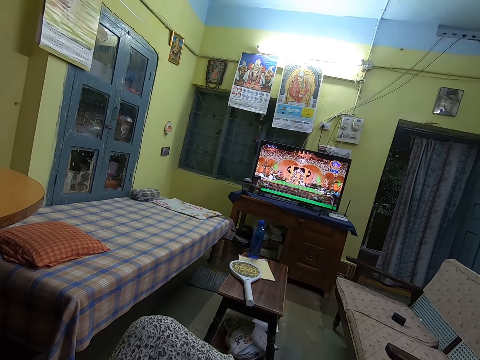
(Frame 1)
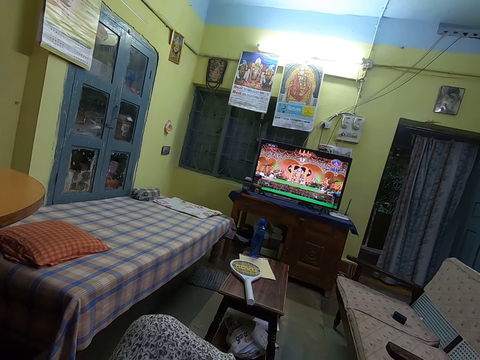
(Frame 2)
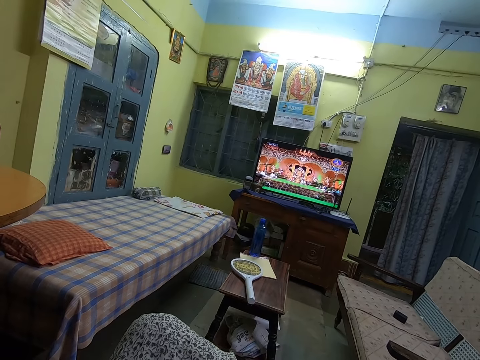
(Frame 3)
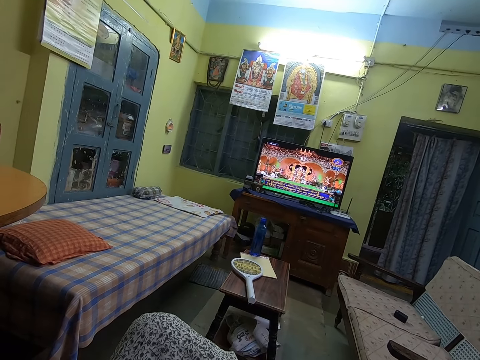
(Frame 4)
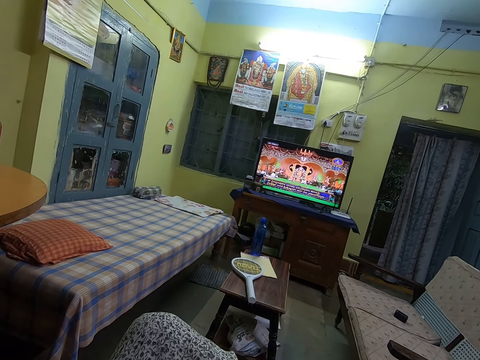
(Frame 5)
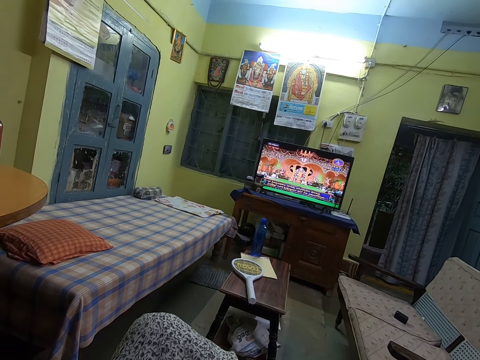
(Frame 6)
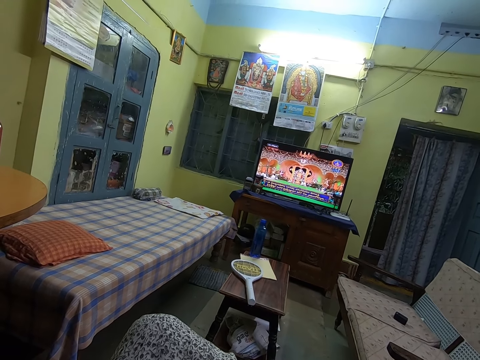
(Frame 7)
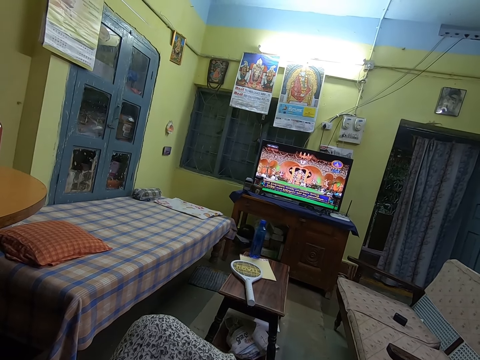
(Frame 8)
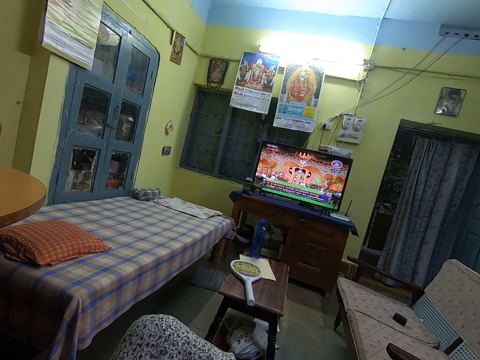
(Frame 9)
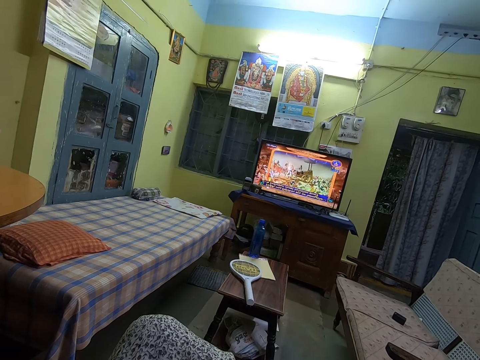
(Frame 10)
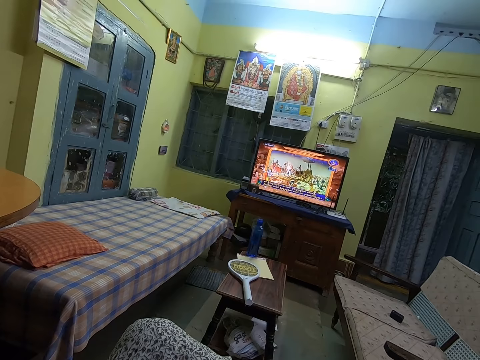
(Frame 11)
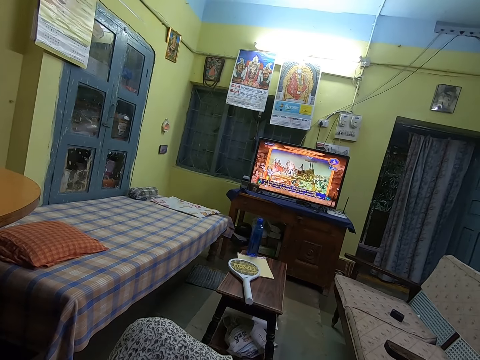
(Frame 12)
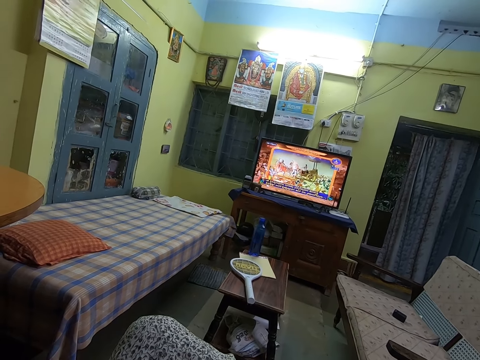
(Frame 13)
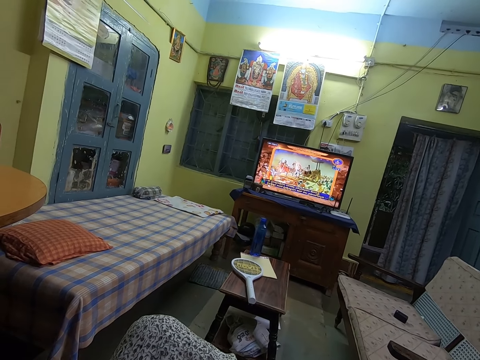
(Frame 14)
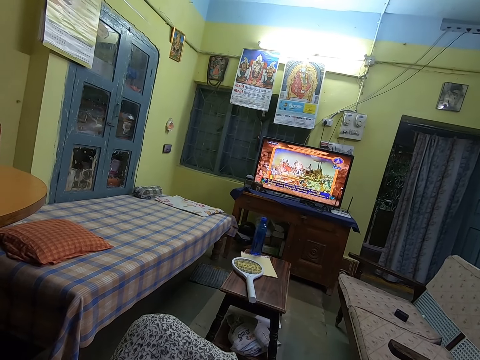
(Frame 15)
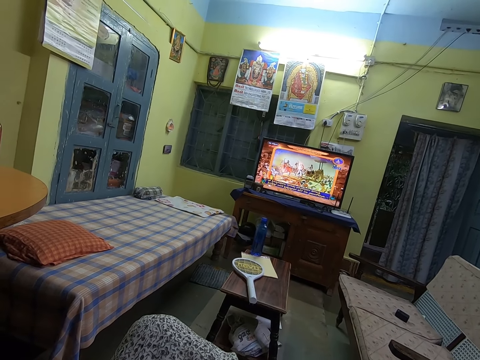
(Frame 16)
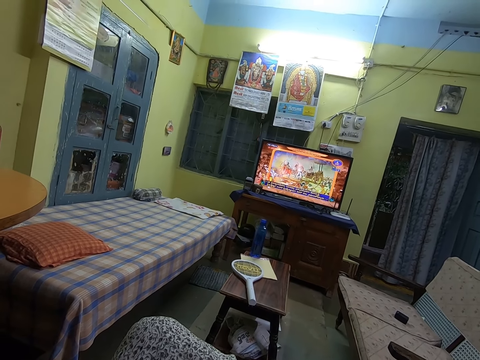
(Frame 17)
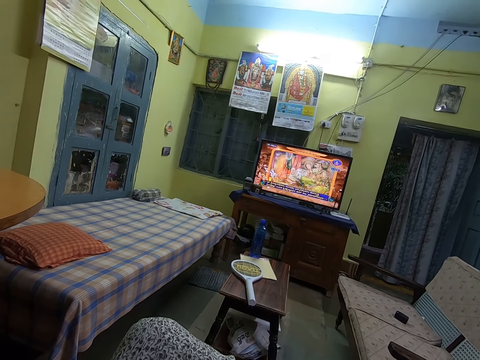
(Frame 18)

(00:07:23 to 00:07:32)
The camera wearer stops. They sing.

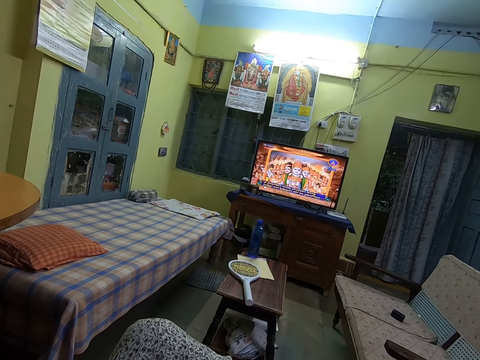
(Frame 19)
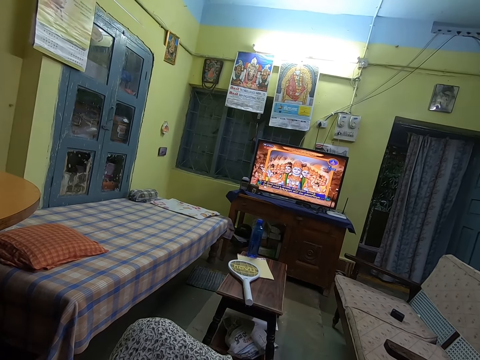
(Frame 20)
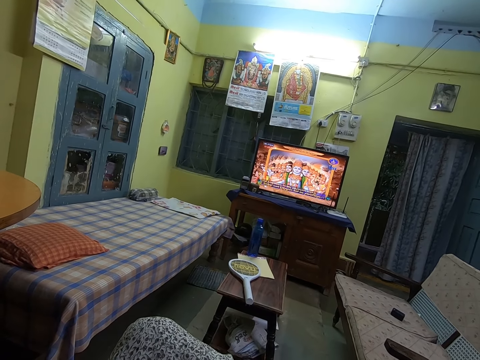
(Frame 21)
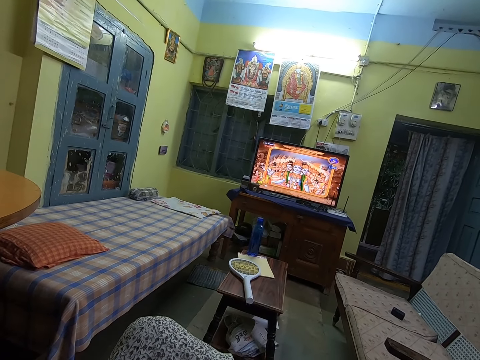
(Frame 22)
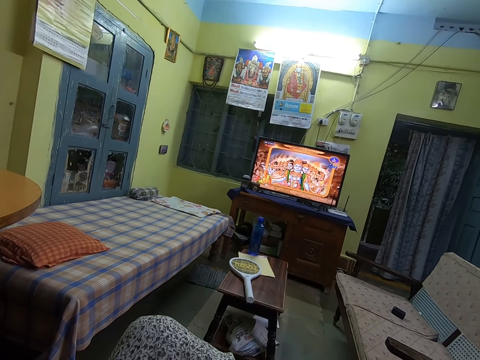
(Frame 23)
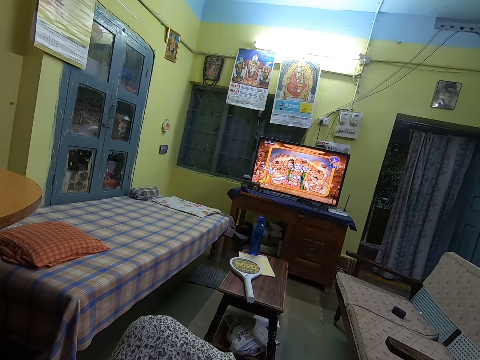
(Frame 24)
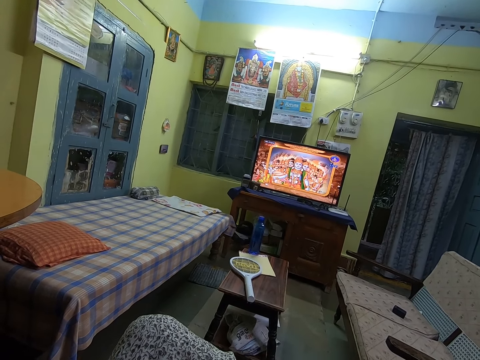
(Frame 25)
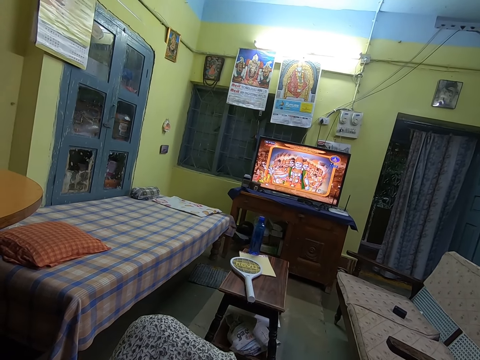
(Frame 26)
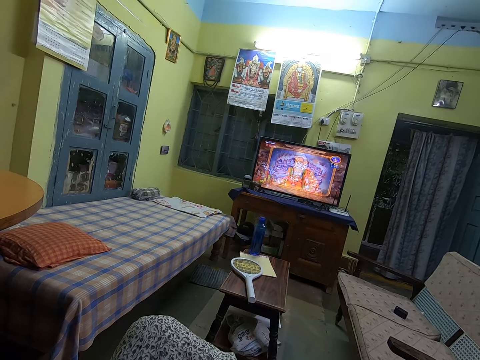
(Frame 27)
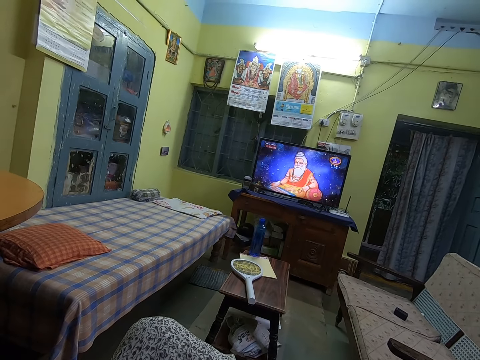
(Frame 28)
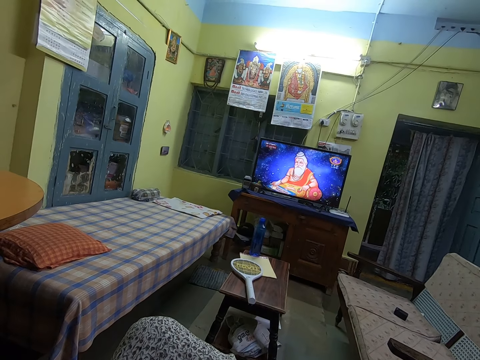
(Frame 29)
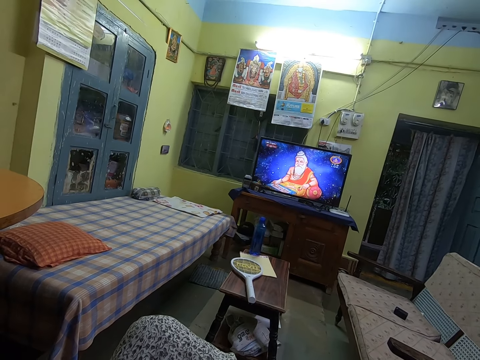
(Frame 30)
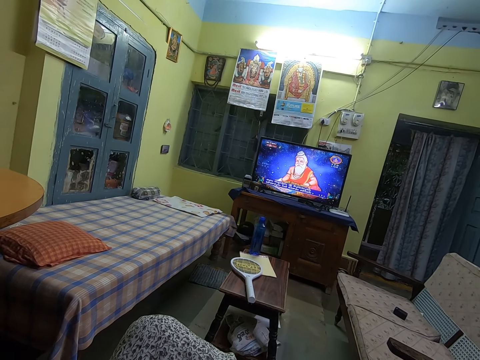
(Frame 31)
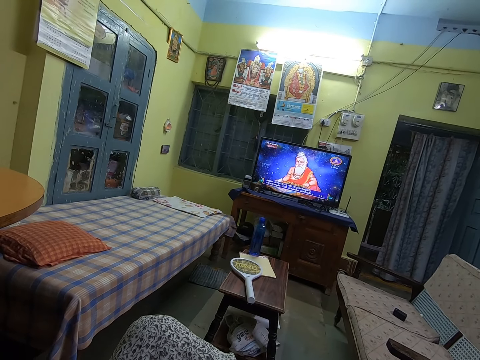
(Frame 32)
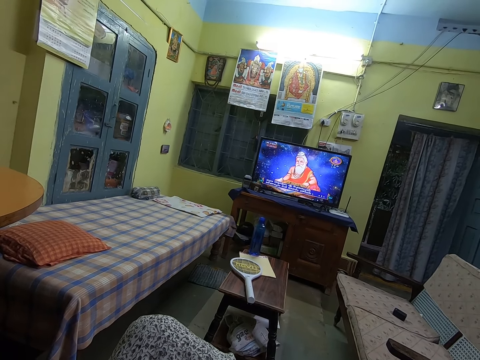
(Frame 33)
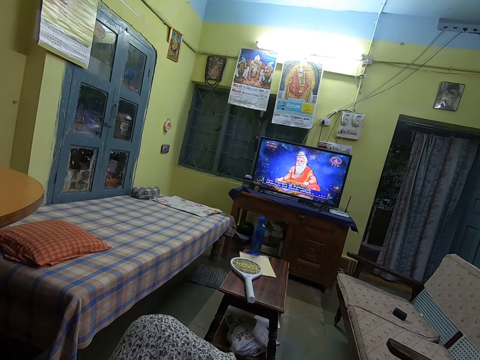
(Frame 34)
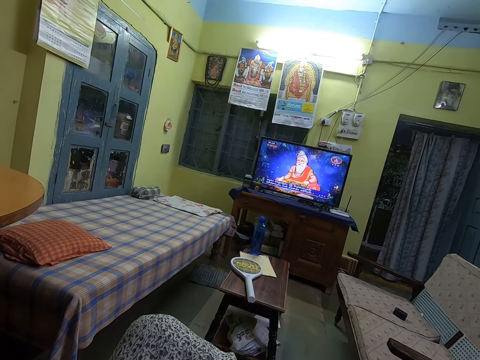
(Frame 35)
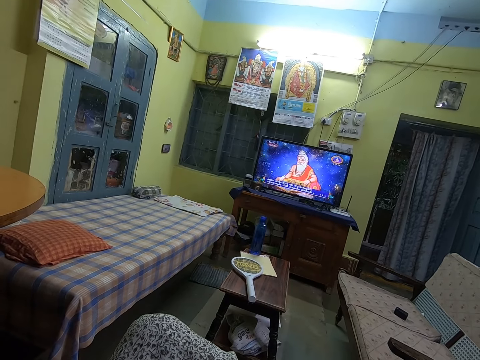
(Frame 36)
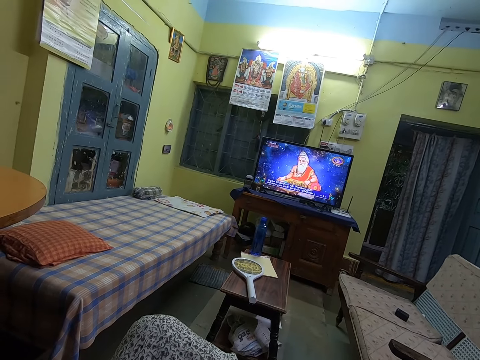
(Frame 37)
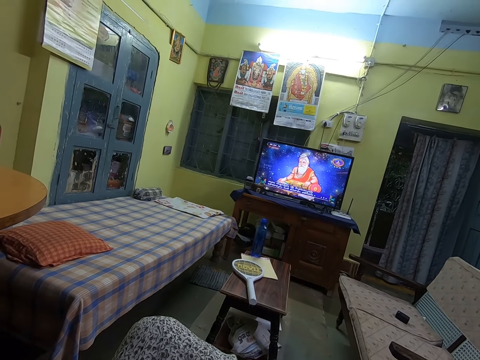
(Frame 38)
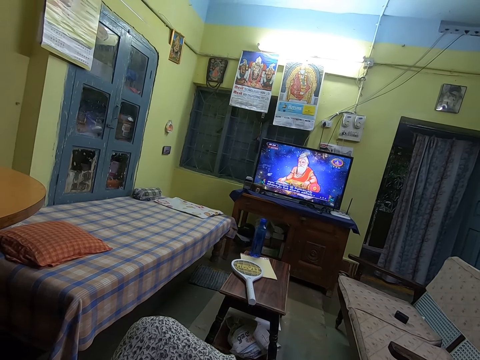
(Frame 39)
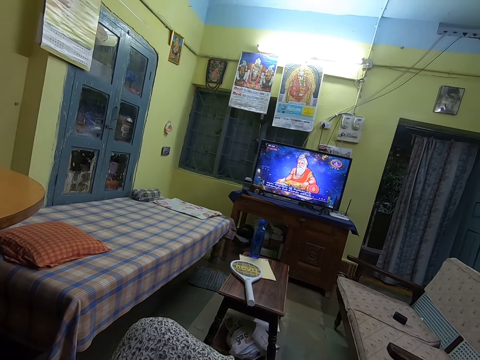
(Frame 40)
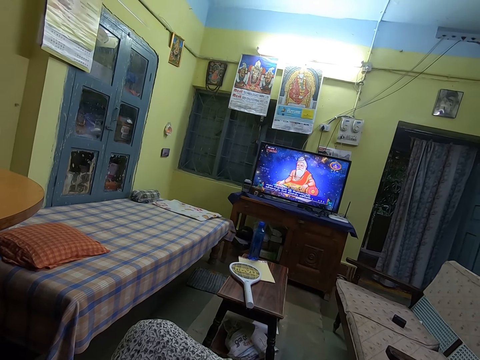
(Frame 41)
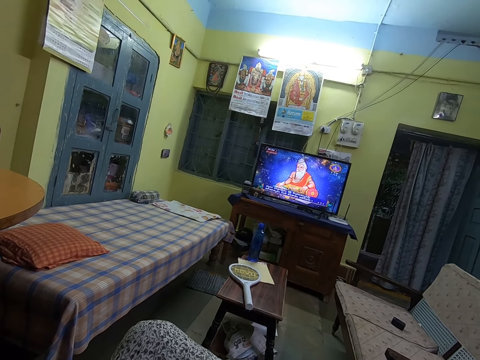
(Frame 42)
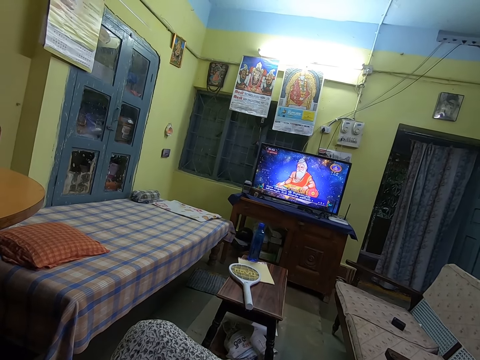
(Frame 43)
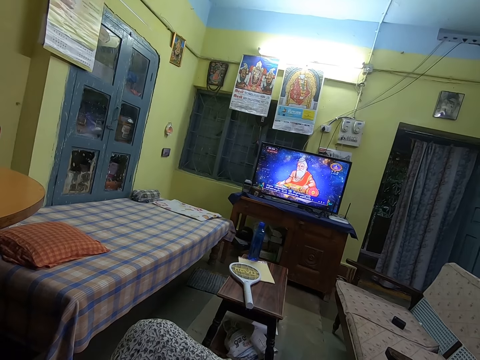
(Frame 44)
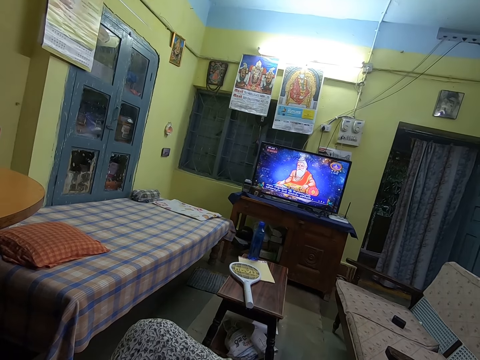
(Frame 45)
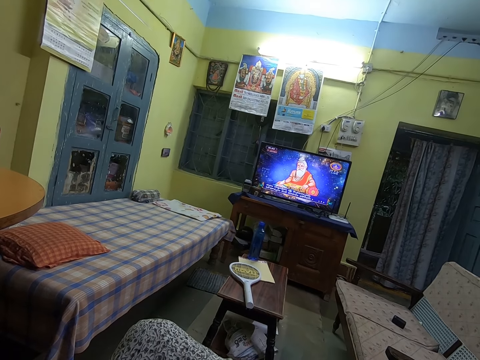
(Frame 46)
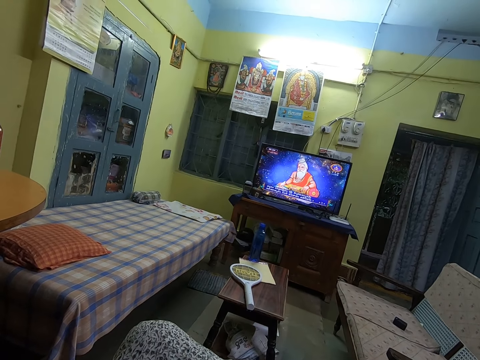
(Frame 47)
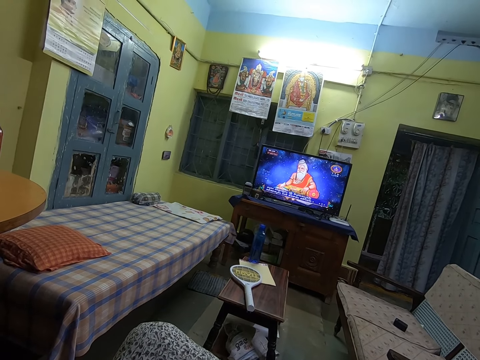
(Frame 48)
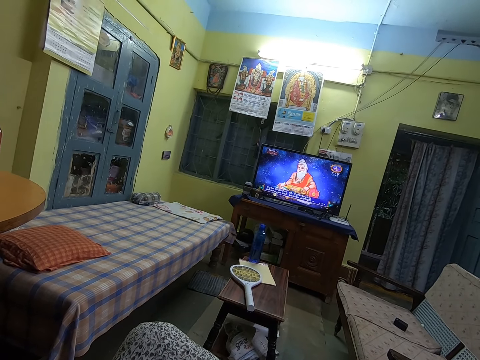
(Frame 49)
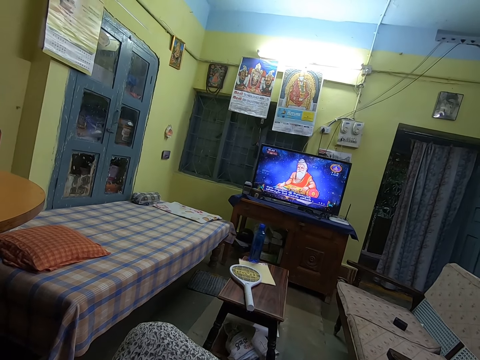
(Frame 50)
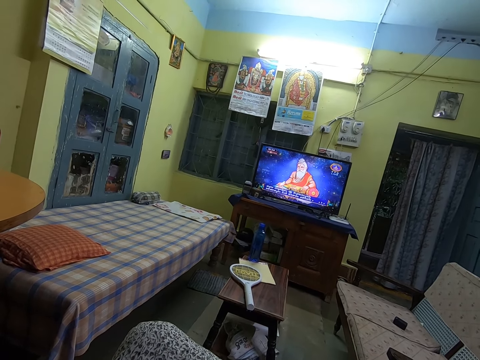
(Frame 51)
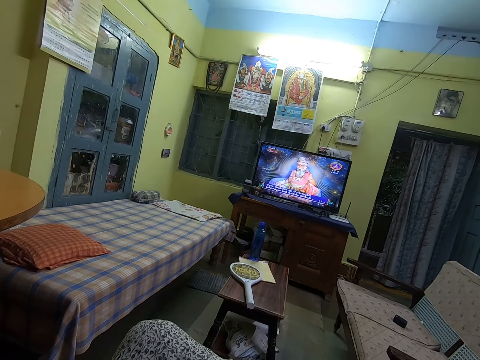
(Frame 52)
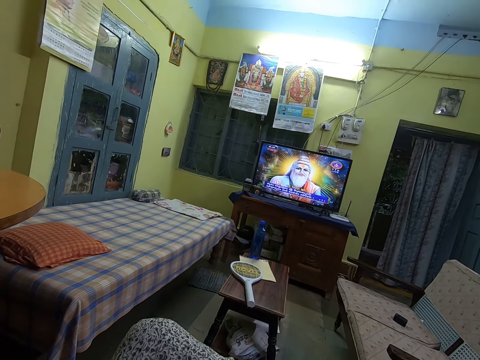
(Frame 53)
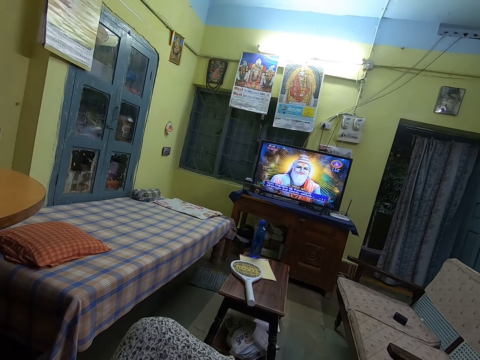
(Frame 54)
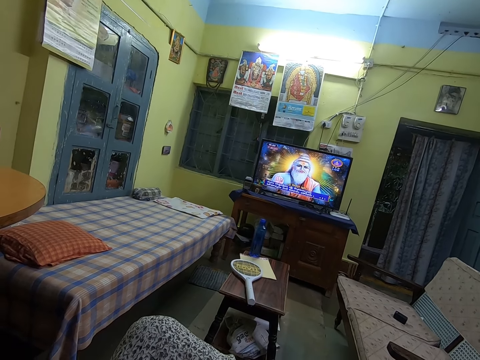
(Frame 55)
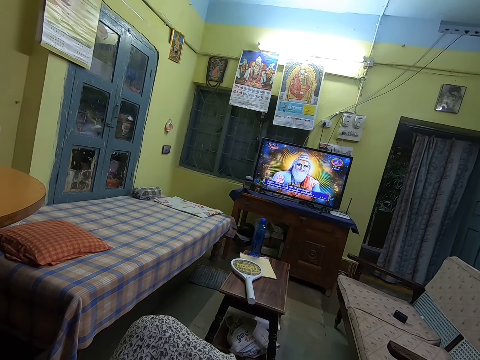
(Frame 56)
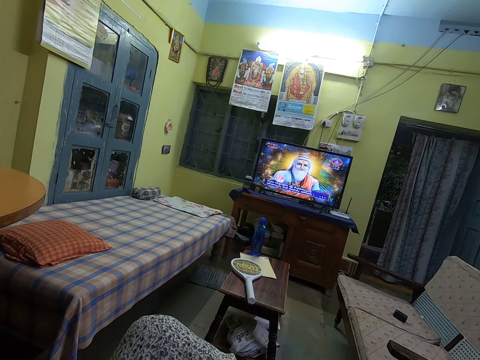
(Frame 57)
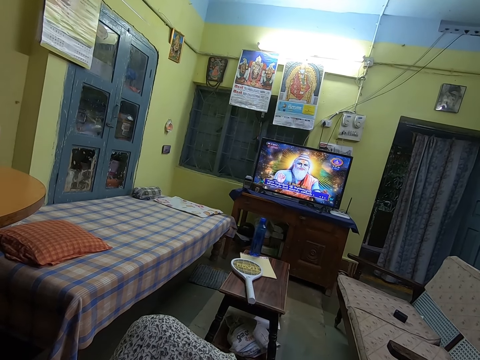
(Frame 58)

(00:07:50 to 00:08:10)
The camera wearer stops. They sing. They stop. They sing. They stop. They sing. They stop.
